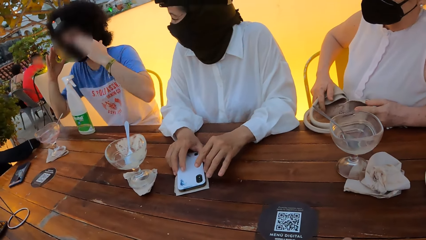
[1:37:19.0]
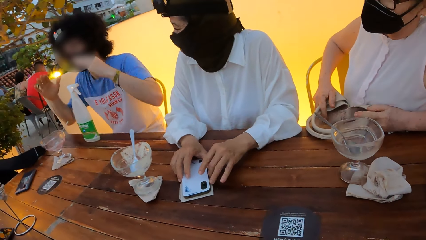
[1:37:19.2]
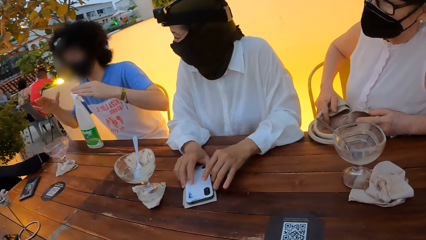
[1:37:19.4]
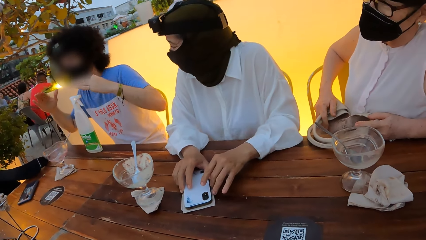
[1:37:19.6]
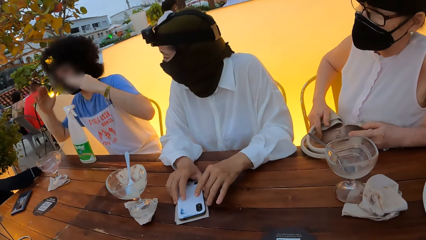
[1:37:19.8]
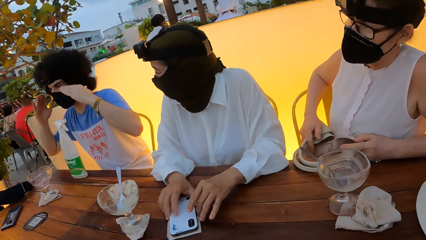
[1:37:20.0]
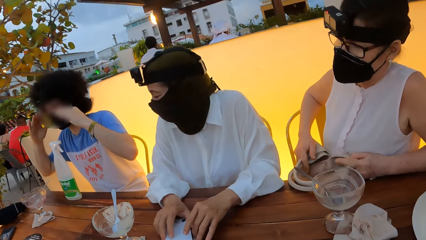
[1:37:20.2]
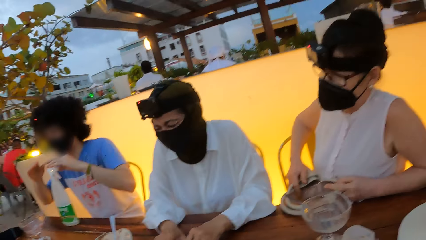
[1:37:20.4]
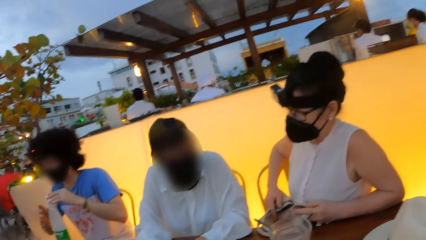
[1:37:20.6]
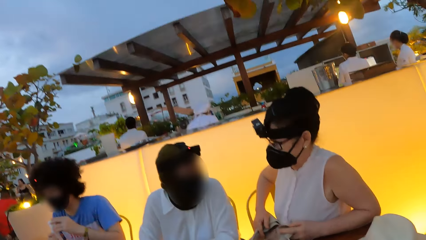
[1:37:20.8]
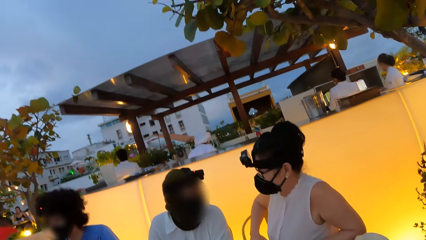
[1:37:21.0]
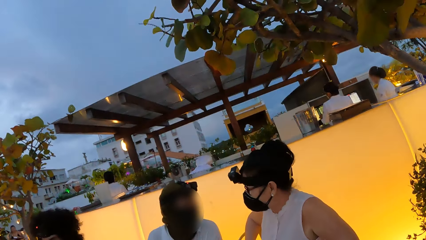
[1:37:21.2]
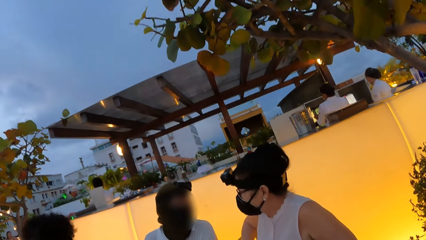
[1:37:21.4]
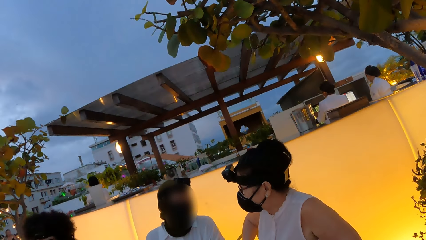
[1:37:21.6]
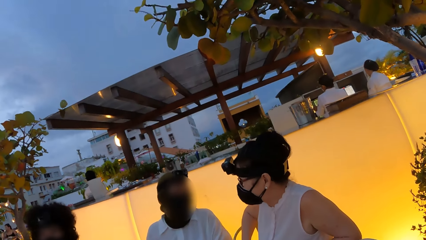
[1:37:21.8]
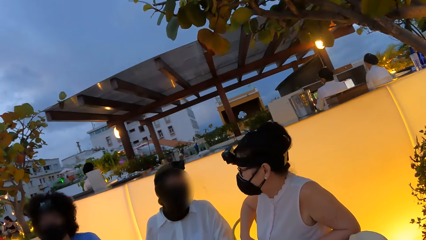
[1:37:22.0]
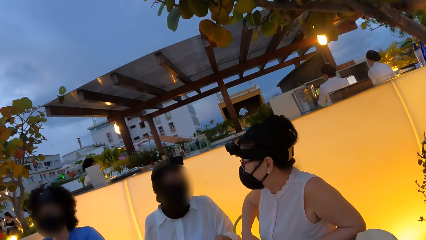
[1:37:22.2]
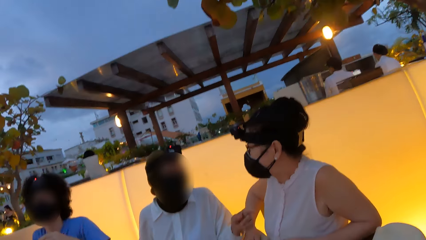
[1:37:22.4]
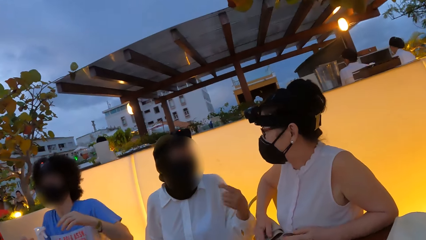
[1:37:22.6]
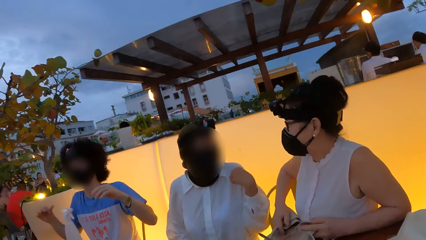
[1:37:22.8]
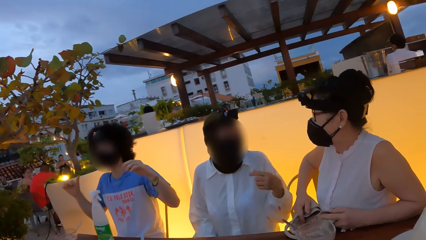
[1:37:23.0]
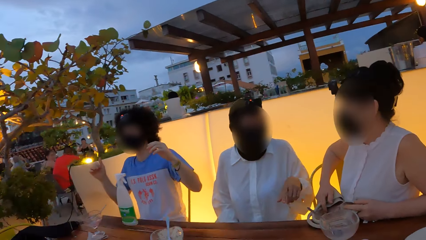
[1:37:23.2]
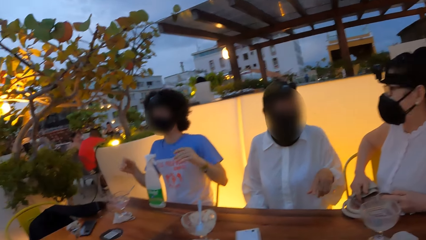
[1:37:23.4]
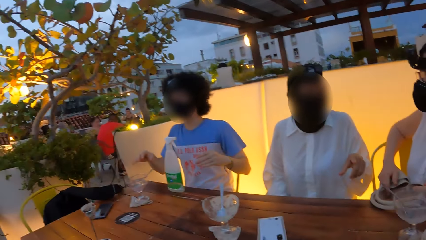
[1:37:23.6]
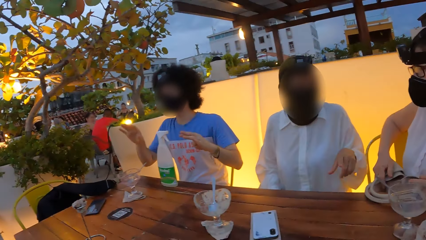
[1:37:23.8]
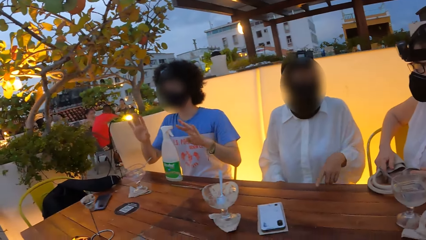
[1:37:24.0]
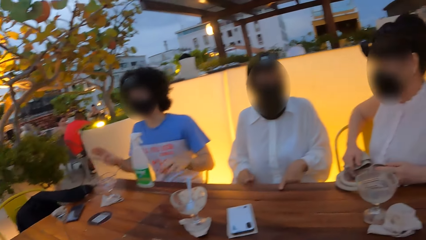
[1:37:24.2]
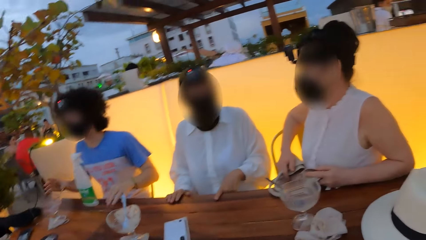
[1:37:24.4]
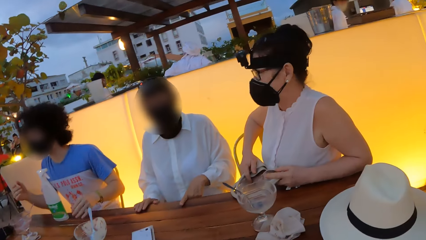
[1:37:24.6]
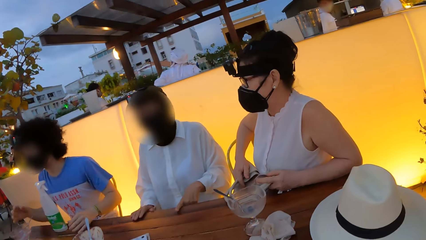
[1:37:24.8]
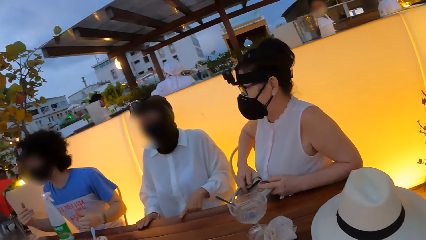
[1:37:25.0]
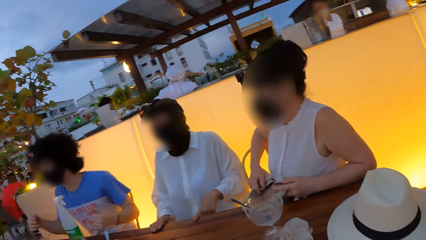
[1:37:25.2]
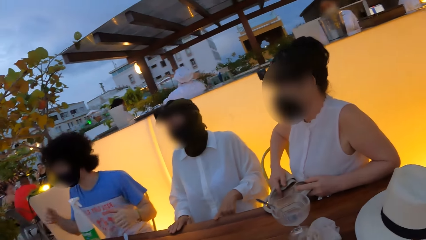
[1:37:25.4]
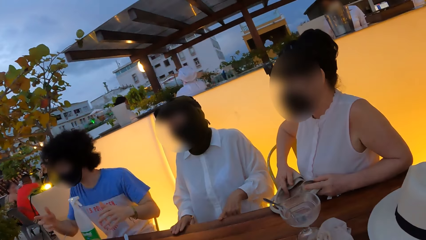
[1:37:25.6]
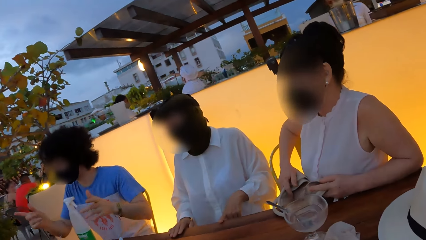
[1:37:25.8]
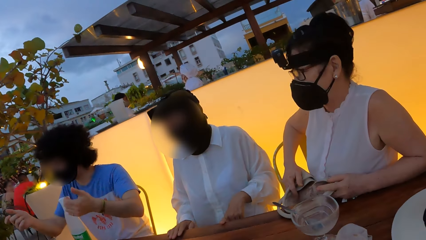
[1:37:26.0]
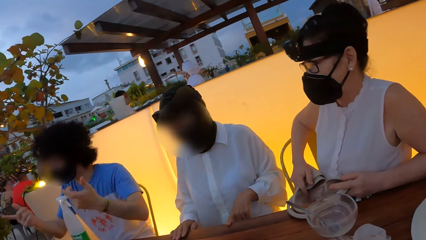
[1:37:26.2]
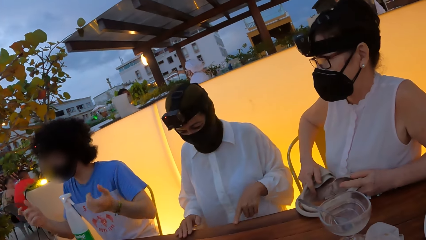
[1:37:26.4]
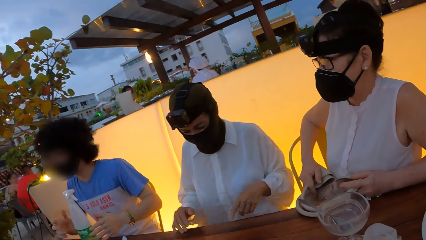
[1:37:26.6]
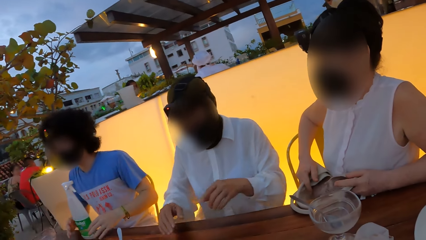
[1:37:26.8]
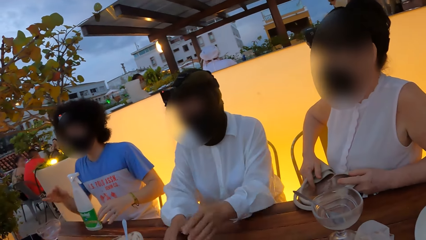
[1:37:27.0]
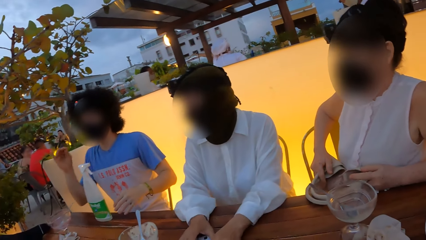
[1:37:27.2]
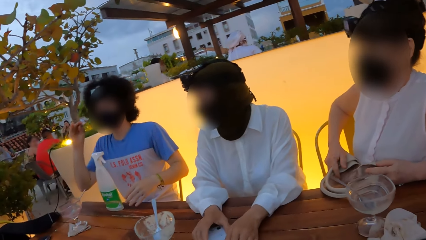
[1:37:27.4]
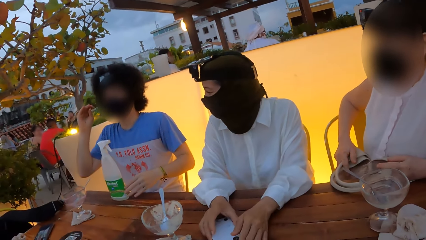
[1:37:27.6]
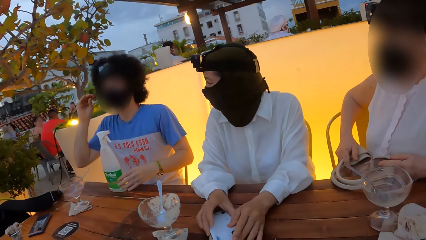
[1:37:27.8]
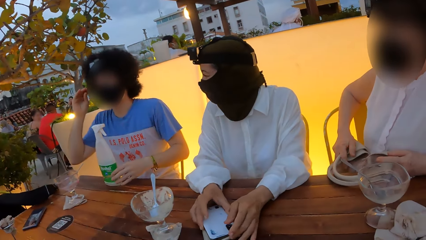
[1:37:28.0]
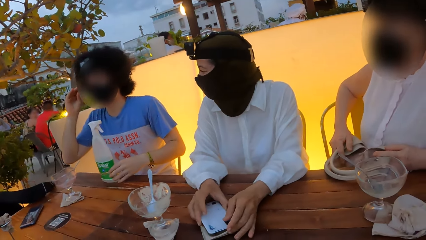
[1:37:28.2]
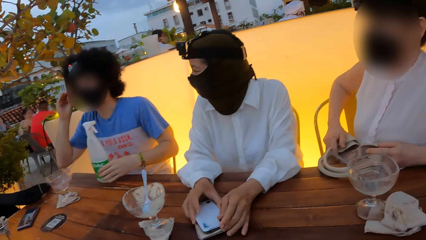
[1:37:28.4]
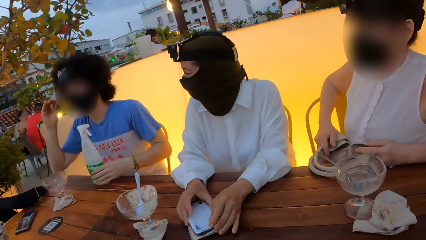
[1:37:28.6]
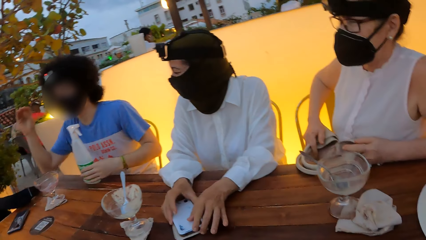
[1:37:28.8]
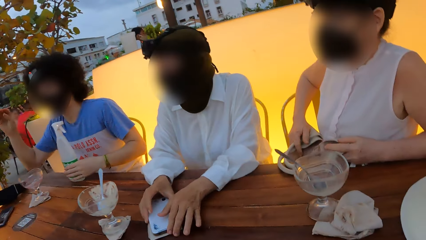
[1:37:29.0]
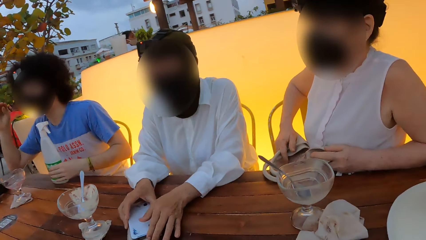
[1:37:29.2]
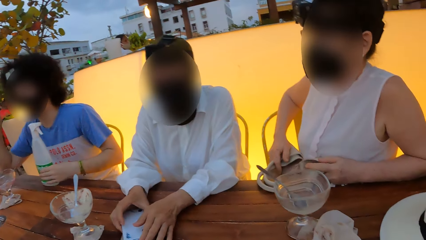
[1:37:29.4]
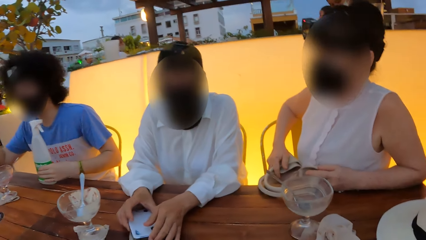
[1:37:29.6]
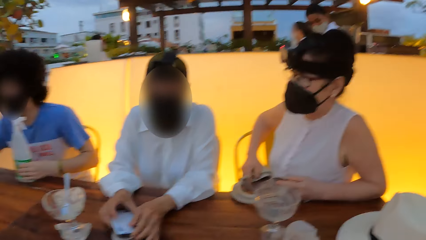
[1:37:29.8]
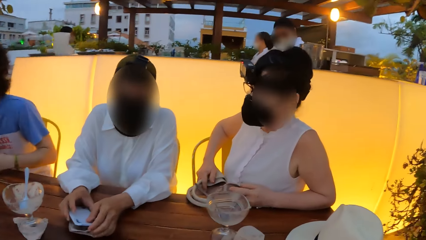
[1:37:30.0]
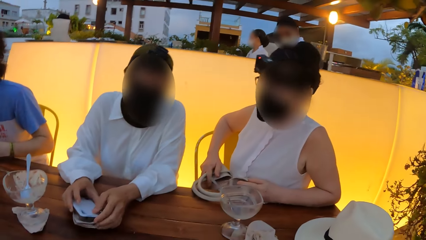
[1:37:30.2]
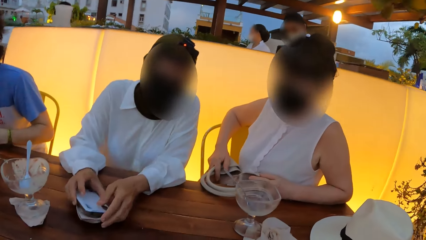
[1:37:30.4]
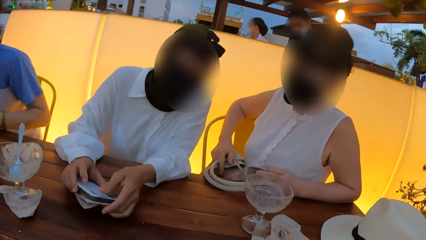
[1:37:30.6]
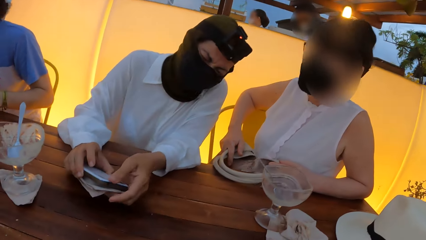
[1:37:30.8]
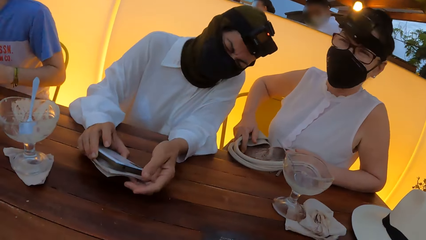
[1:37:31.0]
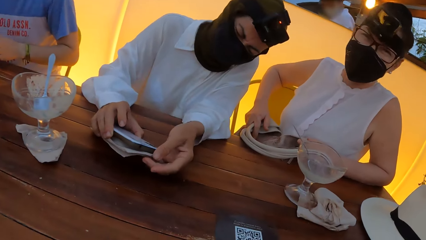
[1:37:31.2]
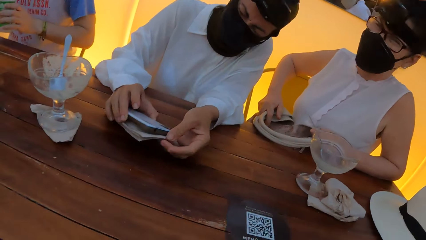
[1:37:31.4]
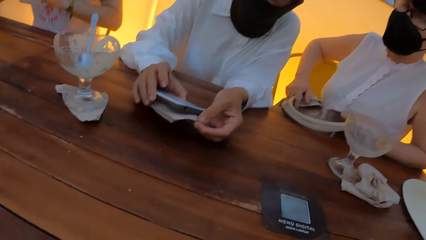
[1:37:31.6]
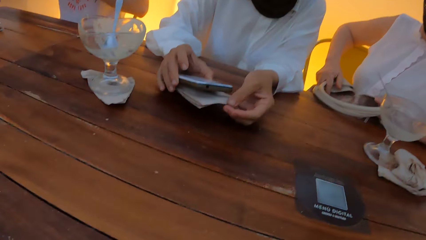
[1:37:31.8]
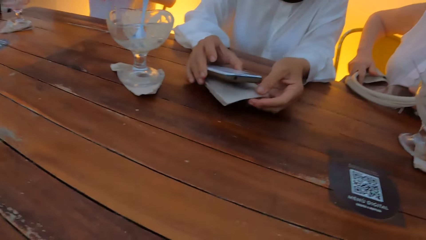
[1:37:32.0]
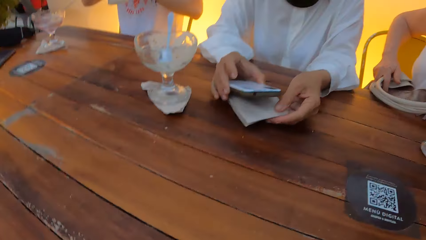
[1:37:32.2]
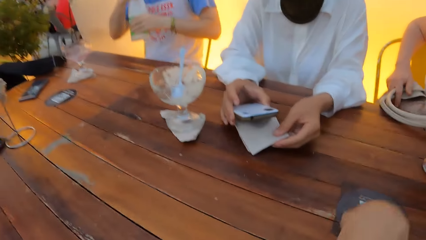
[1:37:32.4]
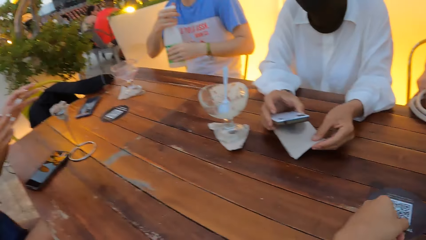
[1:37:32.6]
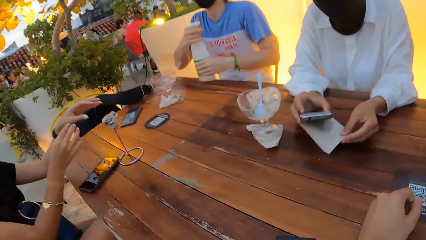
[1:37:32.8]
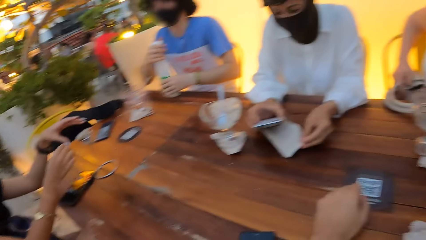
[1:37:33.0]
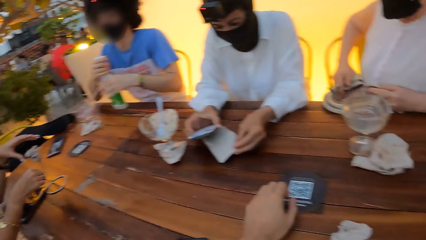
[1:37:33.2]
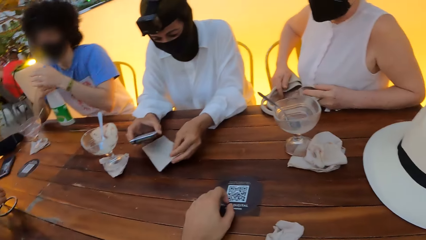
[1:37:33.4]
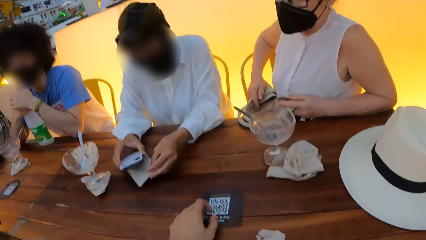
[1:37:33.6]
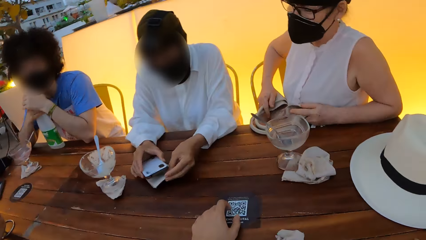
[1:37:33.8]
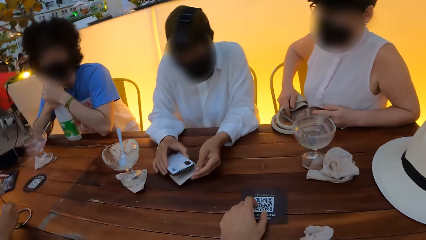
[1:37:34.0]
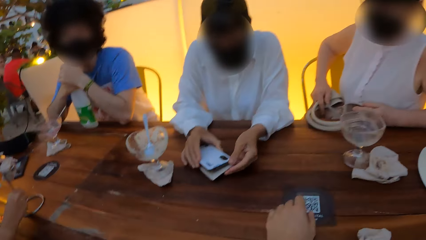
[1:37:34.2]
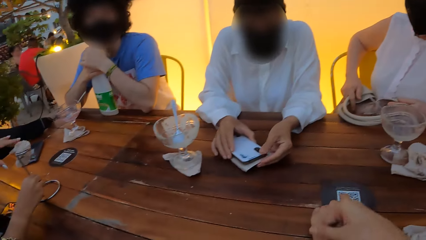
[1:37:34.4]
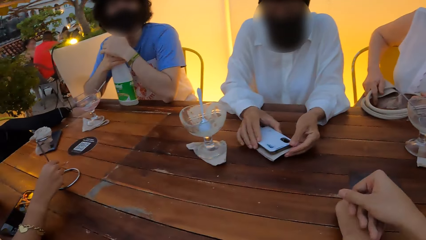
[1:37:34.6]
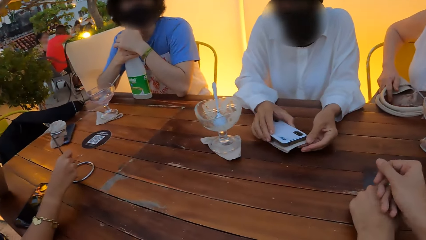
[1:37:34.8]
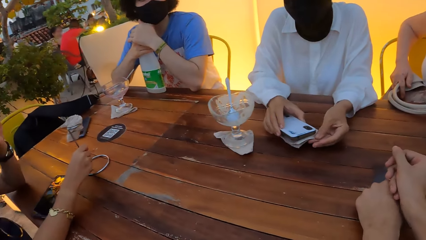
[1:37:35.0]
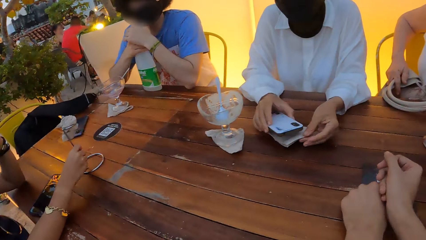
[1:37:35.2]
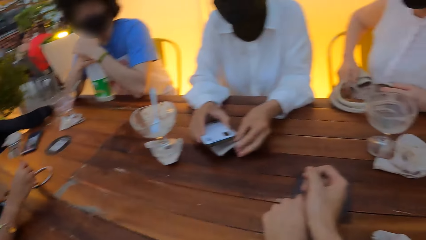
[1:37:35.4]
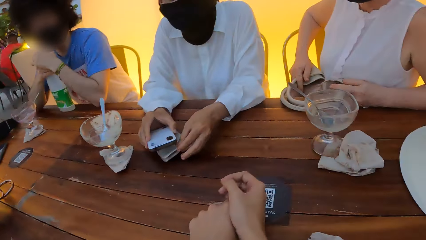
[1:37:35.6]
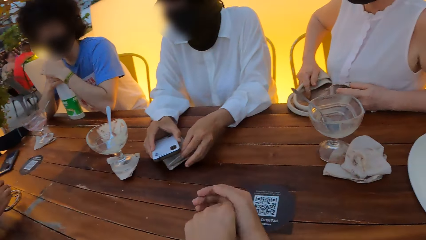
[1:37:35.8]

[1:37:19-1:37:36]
A person moves hands. The camera wearer stares around. A second person interacts with a third person. The first person interacts with a fourth person. The second person holds the phone and interacts with the third person. The camera wearer moves hands on the table. They stare around.
